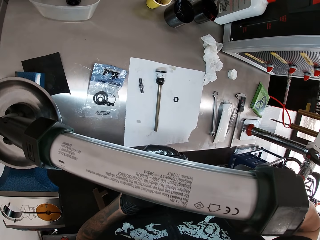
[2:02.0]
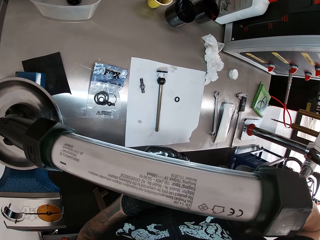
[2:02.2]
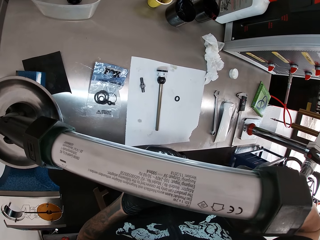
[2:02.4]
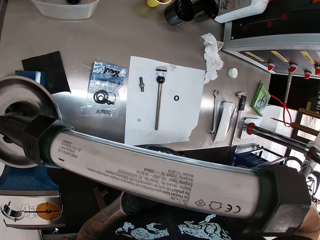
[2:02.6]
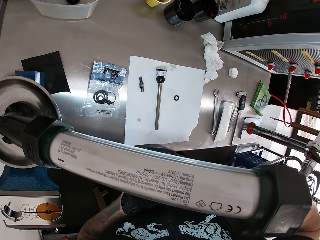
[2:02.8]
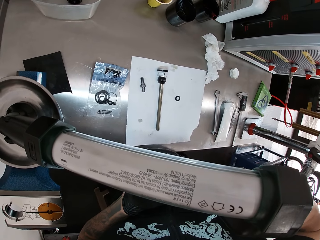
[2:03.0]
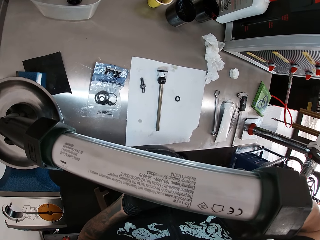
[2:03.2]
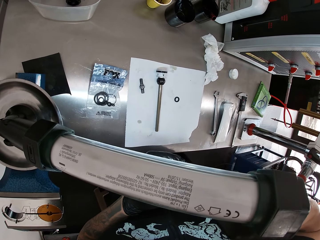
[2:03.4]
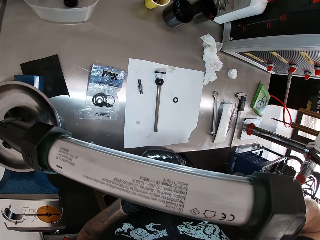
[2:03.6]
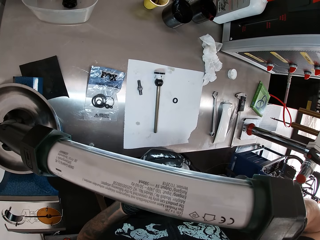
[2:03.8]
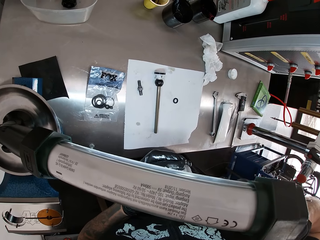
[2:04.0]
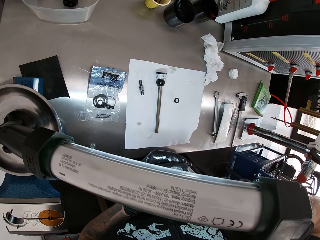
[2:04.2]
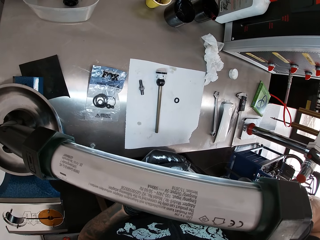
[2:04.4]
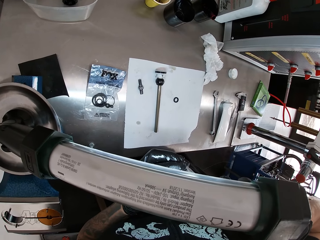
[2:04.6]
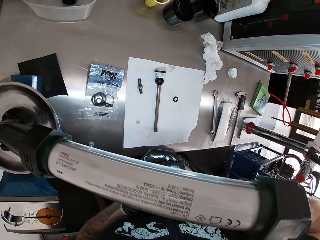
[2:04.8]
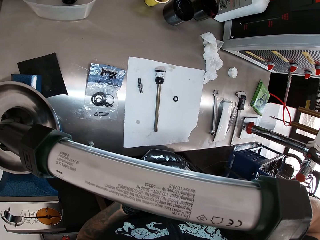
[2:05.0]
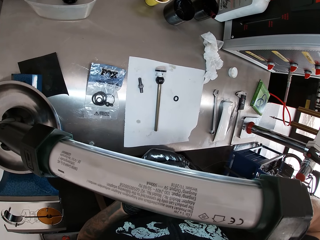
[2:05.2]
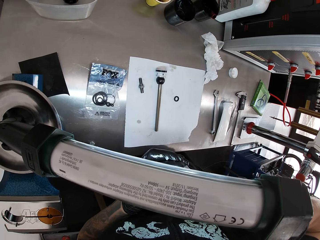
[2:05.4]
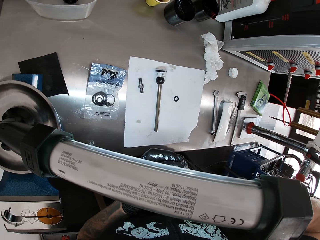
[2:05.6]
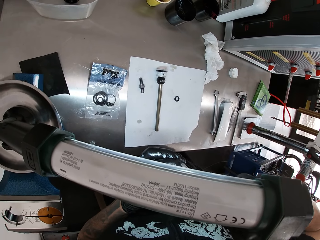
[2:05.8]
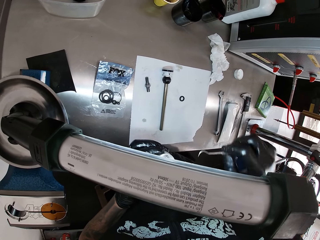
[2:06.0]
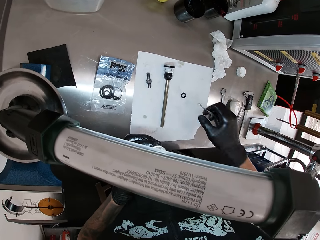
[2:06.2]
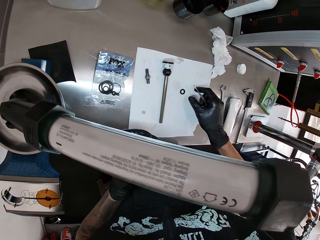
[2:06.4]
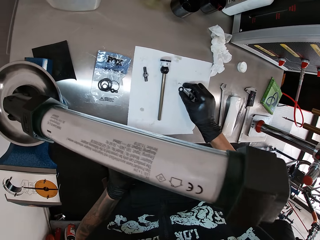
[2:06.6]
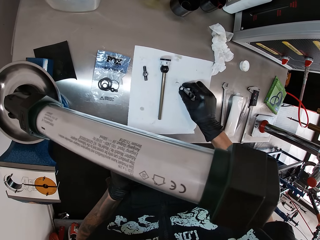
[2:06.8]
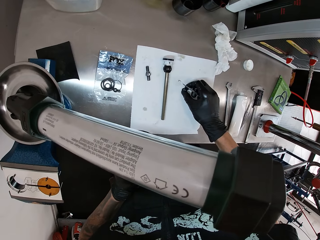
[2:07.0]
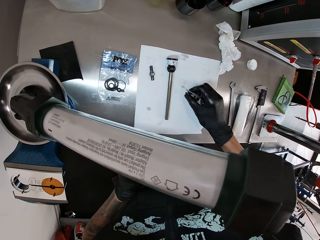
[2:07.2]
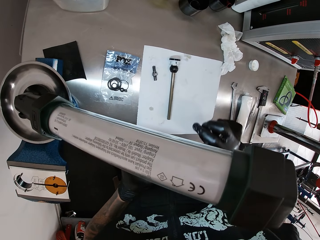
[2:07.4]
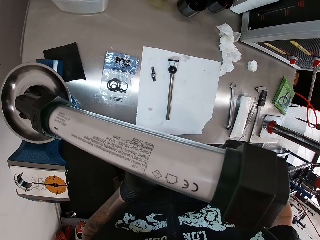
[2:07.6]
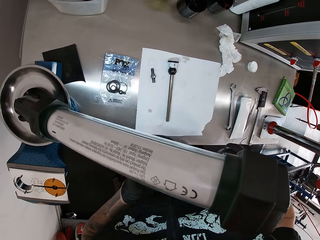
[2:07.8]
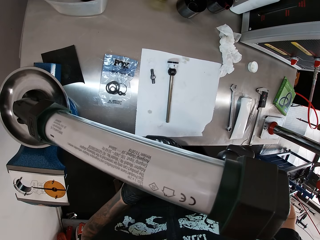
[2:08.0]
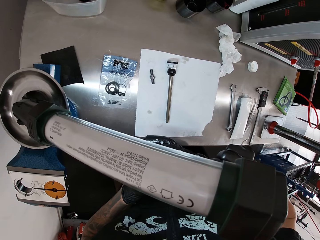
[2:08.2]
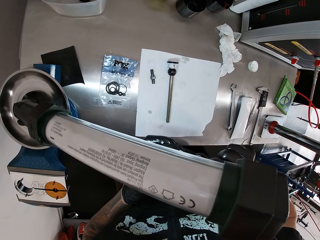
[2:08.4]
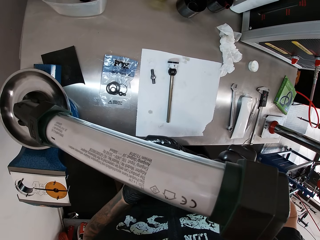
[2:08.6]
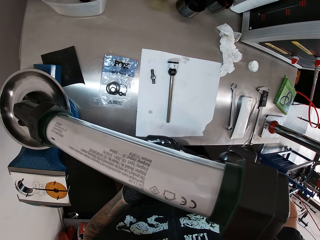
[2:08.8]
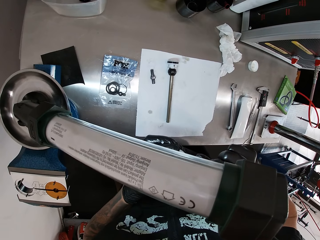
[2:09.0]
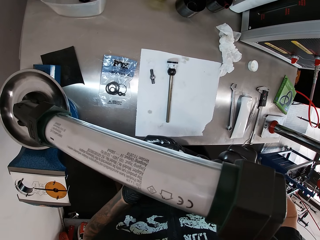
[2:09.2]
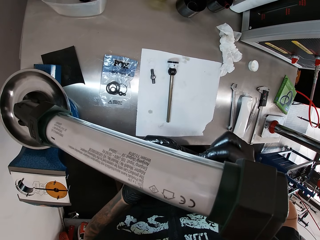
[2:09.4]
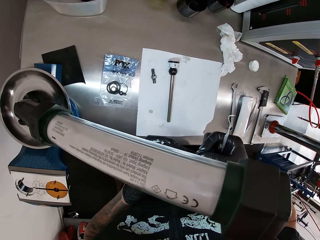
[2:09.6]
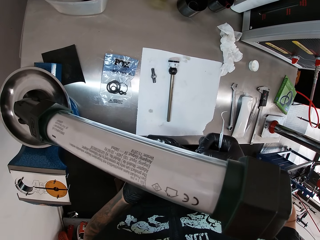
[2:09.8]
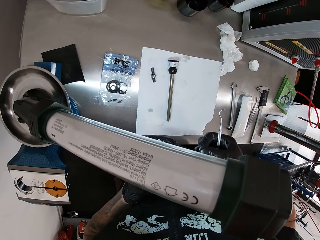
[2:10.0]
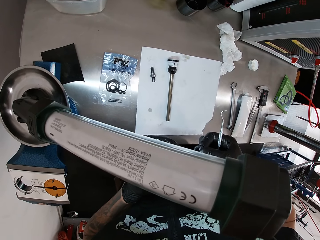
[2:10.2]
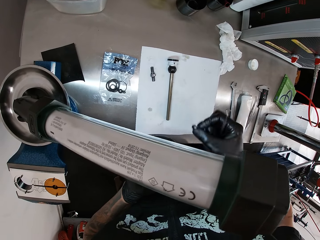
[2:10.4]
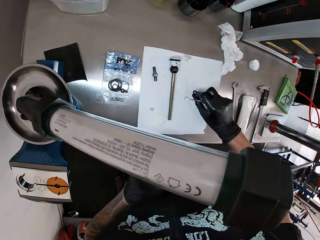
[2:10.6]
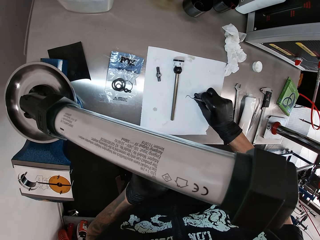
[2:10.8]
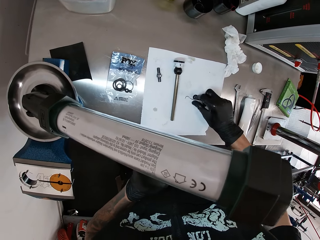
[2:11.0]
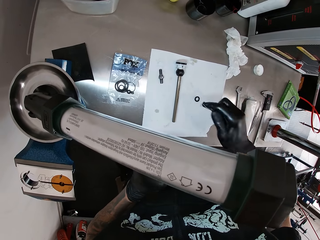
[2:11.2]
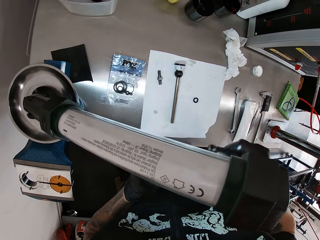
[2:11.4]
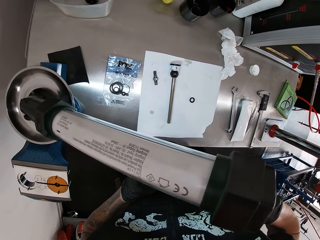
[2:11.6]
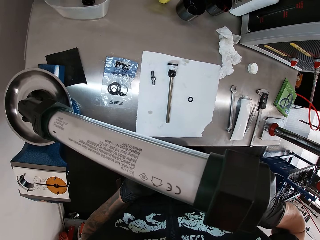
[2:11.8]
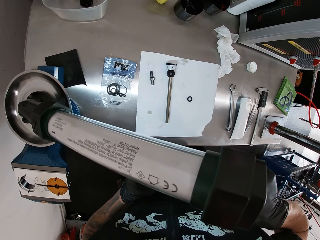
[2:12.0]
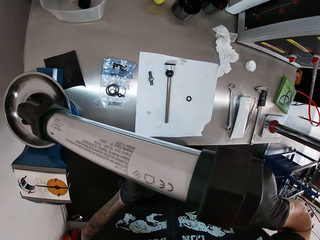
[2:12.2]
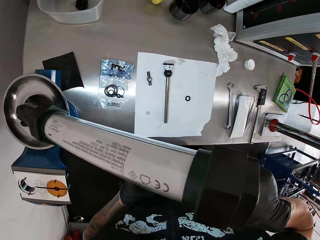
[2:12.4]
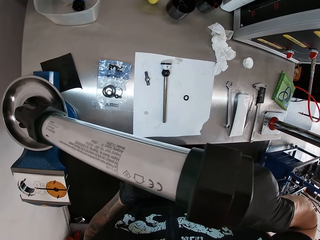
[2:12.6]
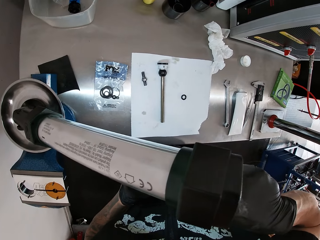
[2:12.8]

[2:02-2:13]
The camera wearer picks the O-ring from the work table with his right hand. He puts something on the table. He drops the O-ring on the table with his right hand.

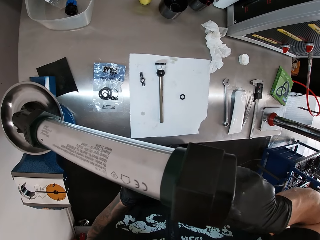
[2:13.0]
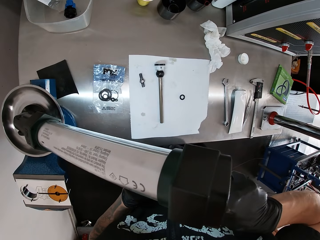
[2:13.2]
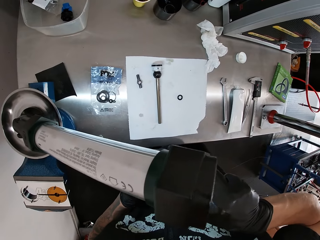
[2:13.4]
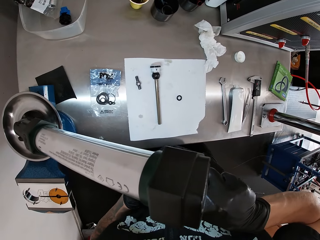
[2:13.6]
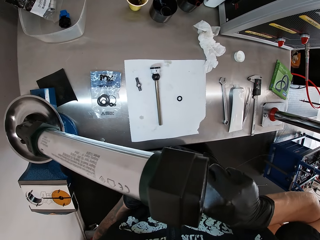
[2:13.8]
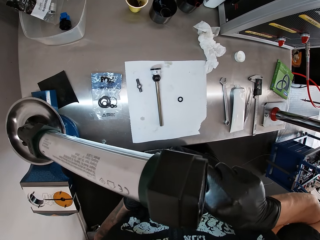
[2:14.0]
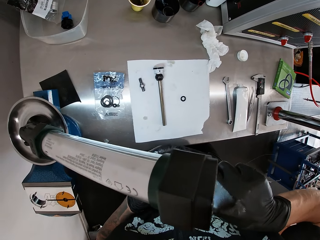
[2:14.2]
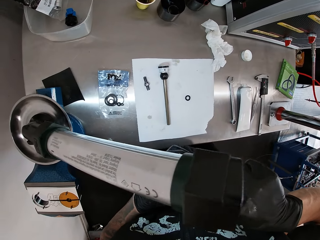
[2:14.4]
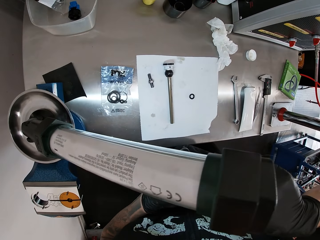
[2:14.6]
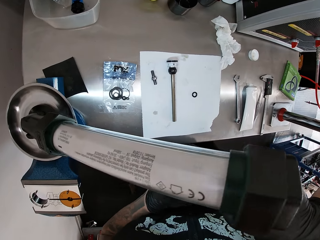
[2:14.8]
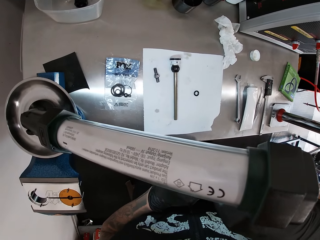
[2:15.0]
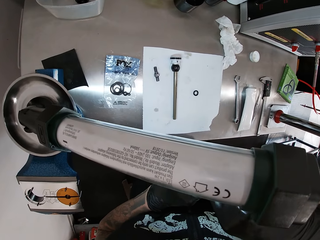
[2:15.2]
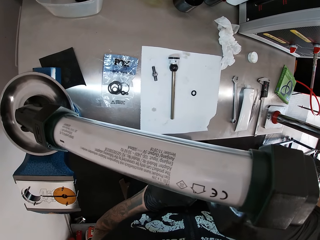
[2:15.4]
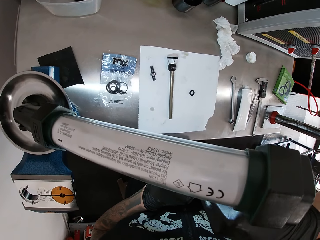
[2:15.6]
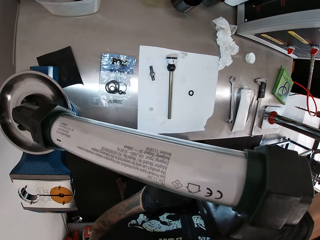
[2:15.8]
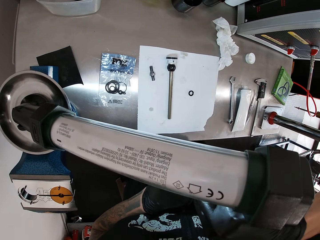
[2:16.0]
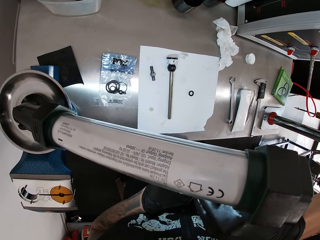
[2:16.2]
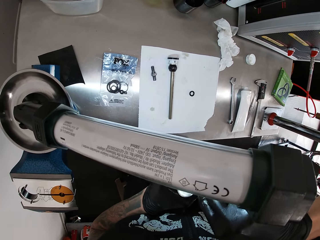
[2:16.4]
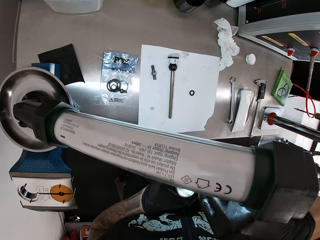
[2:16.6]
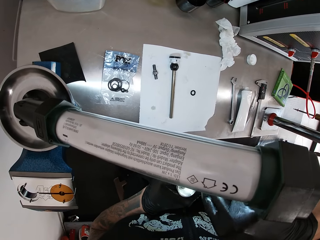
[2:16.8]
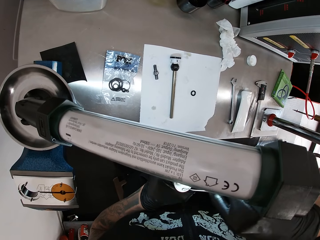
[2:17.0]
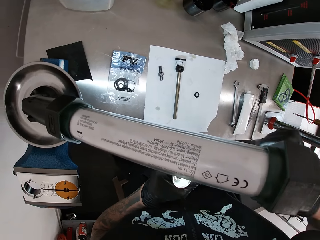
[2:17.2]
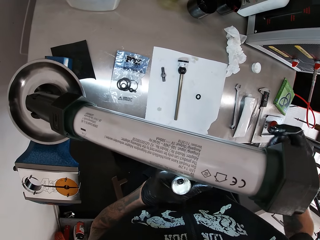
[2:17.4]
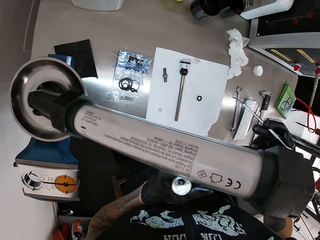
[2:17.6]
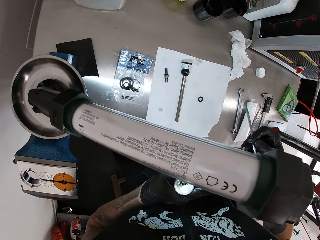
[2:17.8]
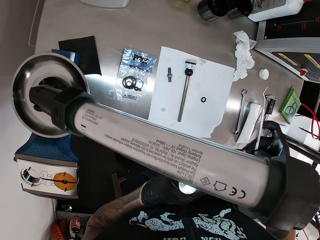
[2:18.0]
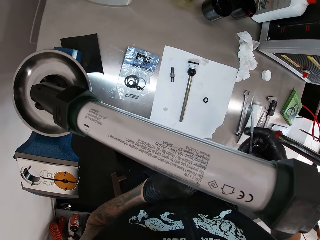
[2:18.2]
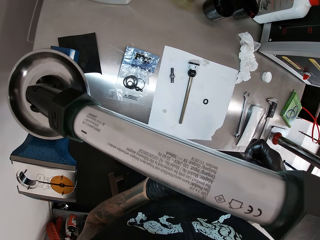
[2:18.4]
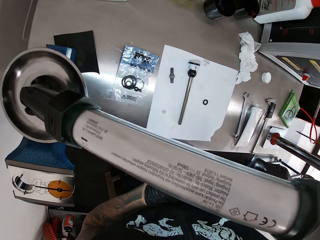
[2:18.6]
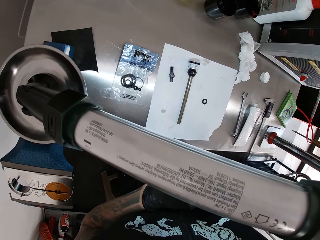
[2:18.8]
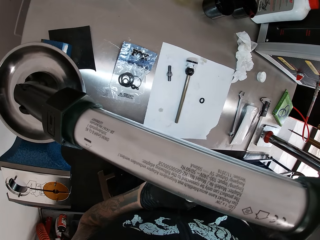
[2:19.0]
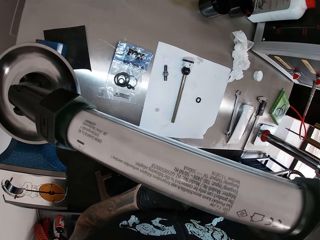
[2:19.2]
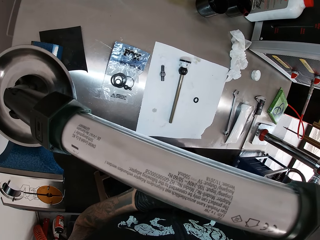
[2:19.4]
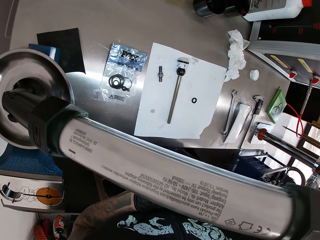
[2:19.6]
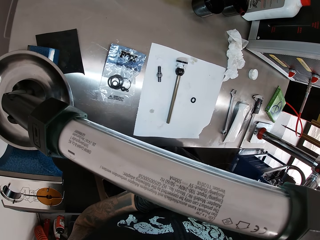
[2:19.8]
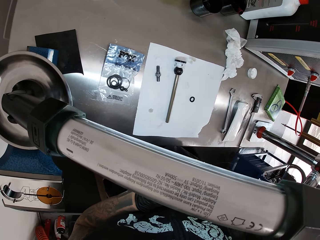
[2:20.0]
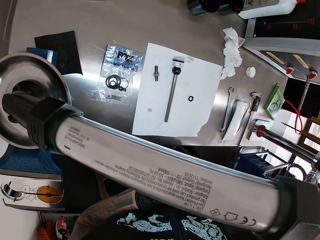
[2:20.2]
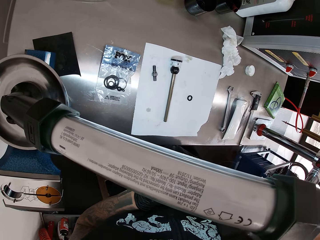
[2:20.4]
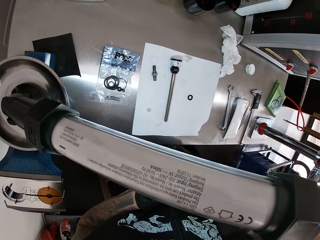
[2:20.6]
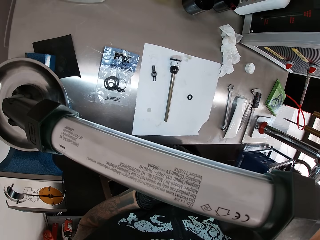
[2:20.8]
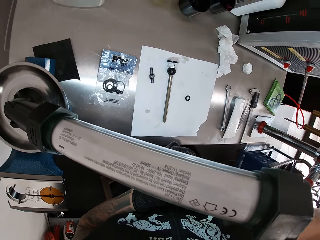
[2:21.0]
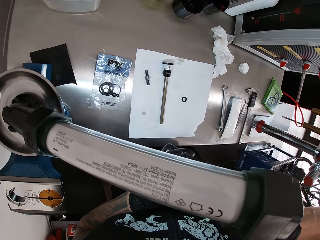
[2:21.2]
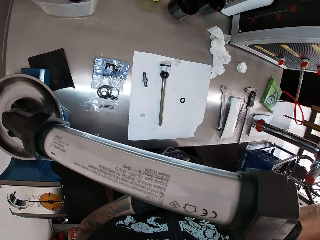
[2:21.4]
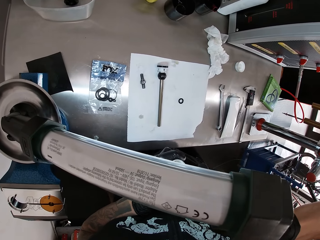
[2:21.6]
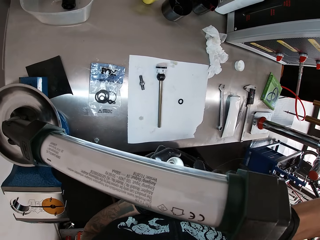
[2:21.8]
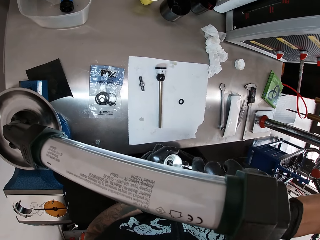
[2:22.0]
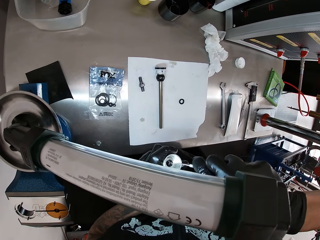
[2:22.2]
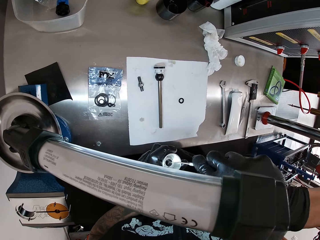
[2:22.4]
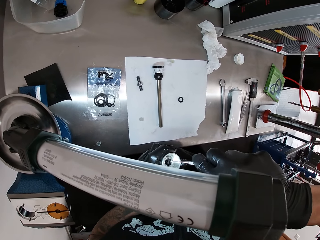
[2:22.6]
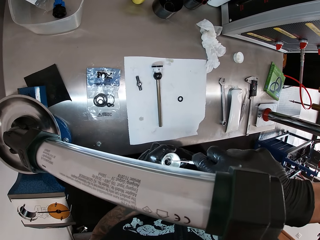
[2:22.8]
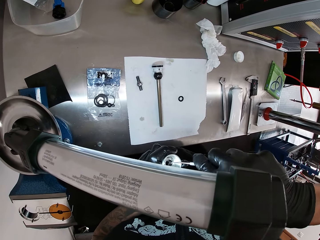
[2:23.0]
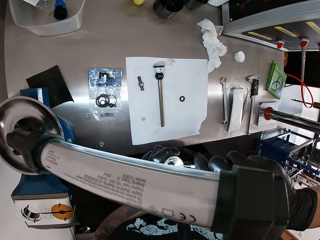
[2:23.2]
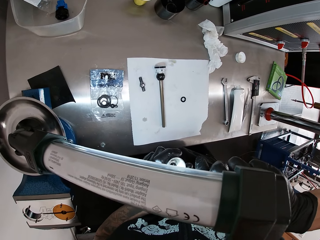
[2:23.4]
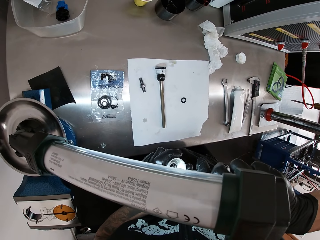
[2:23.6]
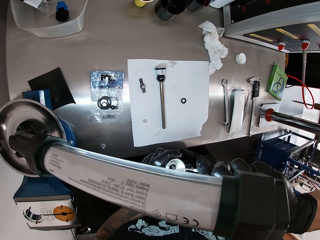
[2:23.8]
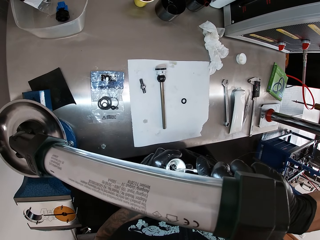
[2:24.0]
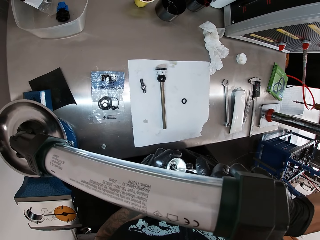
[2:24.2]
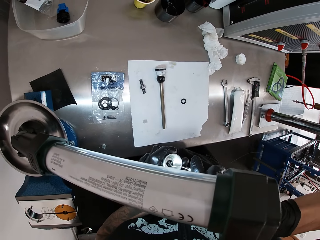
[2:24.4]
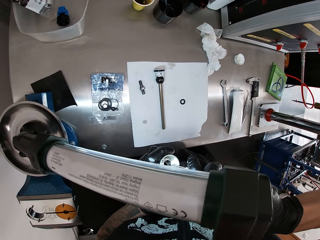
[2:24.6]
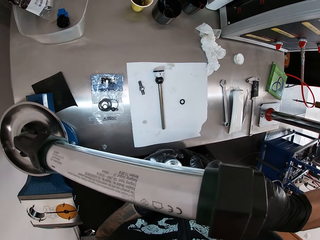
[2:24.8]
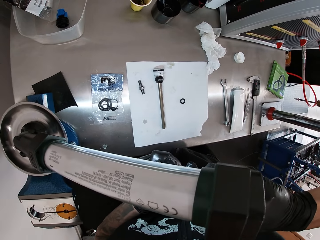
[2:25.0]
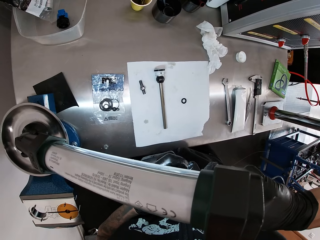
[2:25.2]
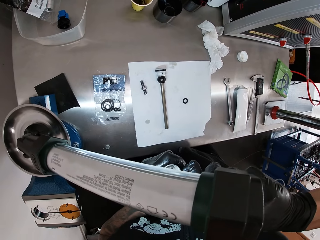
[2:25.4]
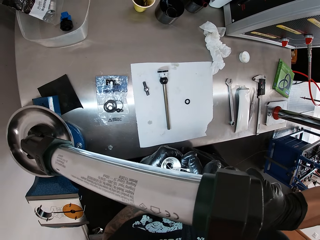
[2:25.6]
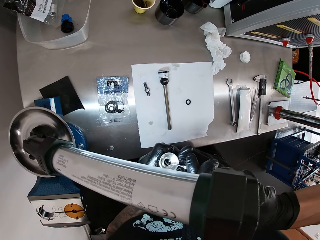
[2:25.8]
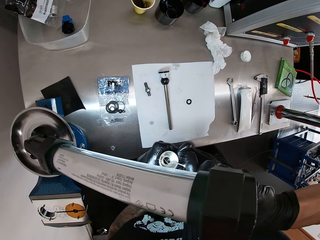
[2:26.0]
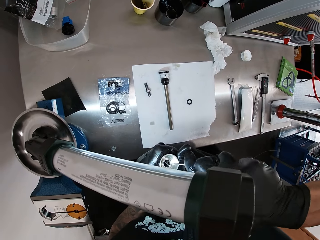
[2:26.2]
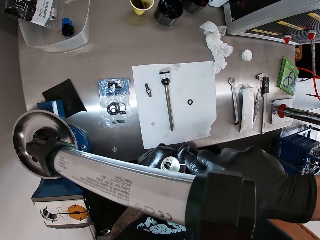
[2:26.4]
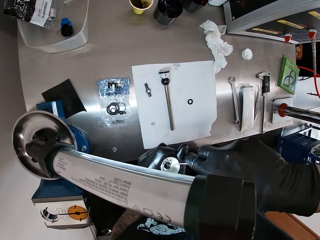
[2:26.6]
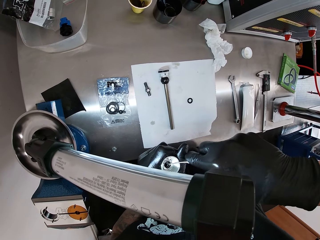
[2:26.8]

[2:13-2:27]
The camera wearer touches something. He marks the small cylinder with the scriber in his right hand. He adjusts the scriber in his right hand. He marks the small cylinder with the scriber in his right hand.
